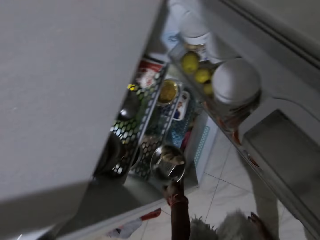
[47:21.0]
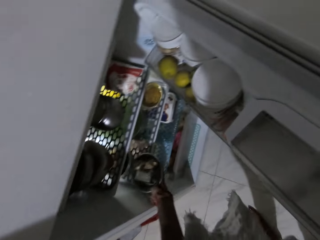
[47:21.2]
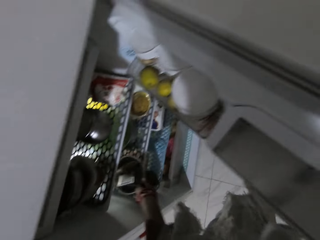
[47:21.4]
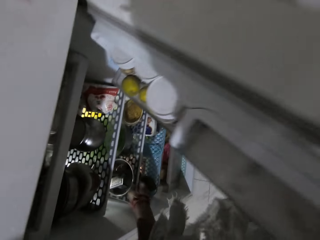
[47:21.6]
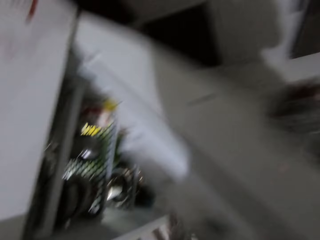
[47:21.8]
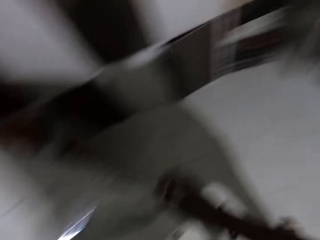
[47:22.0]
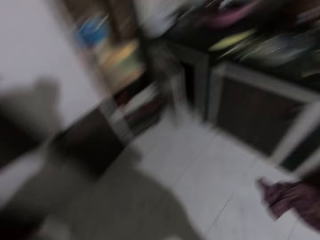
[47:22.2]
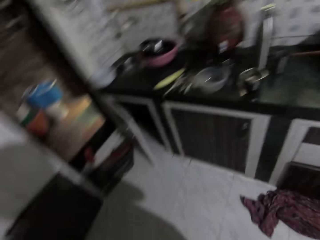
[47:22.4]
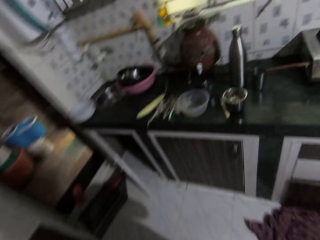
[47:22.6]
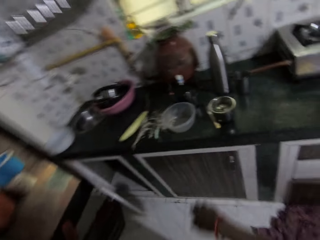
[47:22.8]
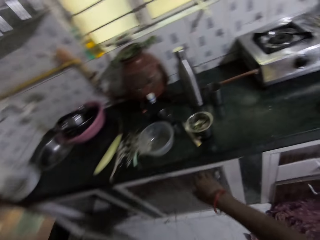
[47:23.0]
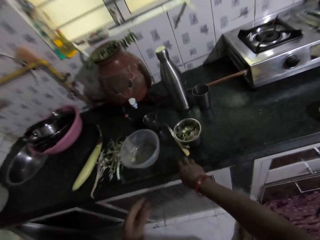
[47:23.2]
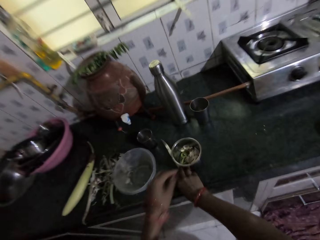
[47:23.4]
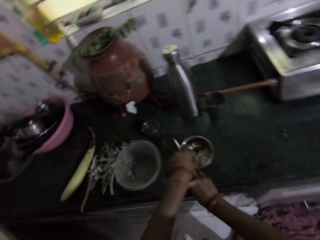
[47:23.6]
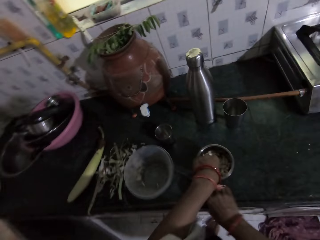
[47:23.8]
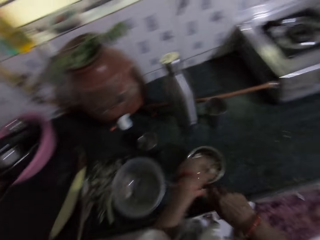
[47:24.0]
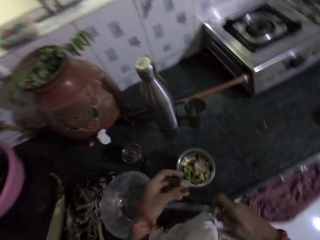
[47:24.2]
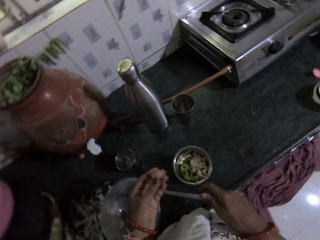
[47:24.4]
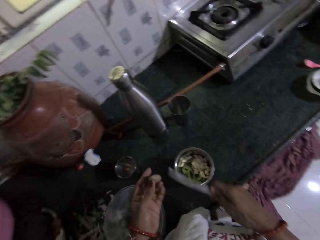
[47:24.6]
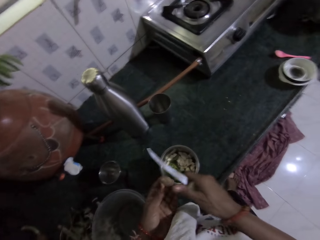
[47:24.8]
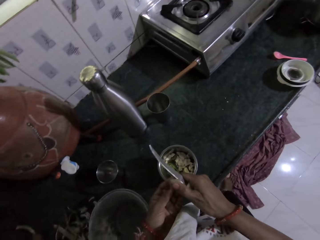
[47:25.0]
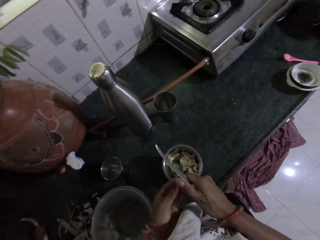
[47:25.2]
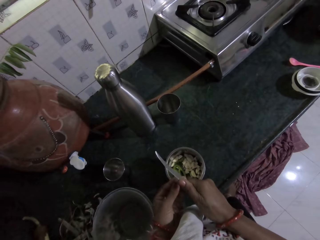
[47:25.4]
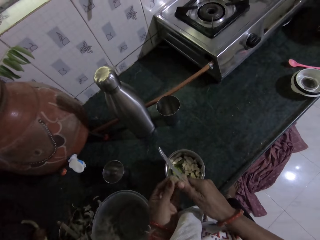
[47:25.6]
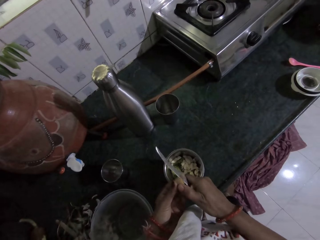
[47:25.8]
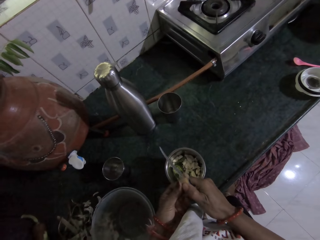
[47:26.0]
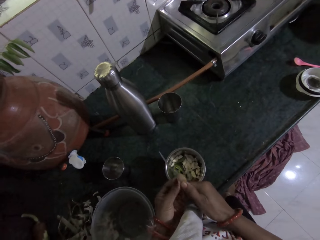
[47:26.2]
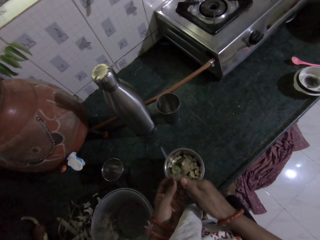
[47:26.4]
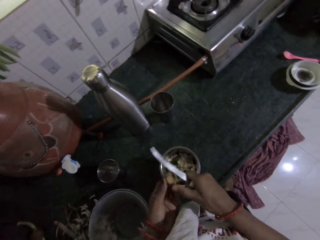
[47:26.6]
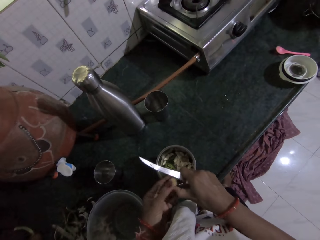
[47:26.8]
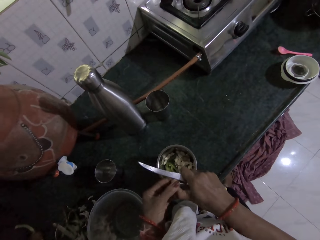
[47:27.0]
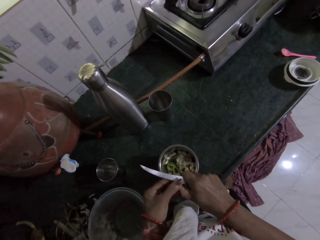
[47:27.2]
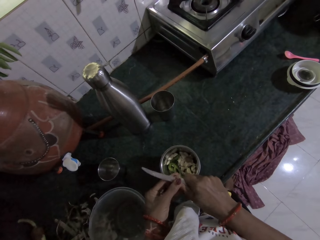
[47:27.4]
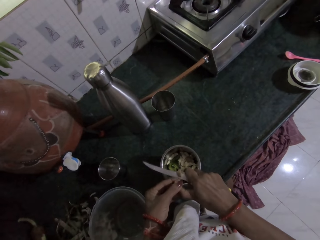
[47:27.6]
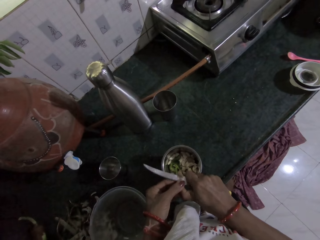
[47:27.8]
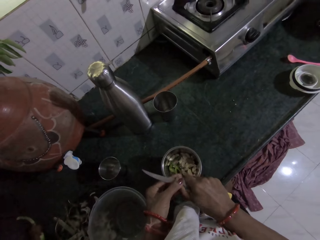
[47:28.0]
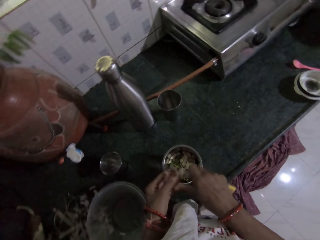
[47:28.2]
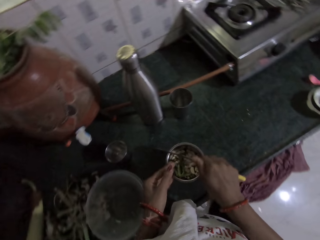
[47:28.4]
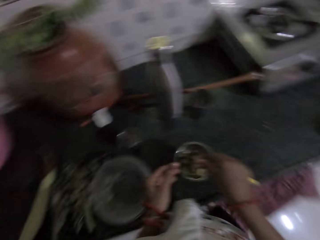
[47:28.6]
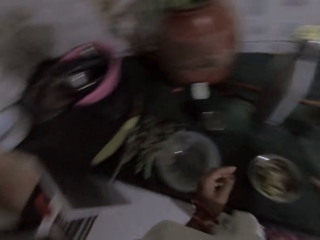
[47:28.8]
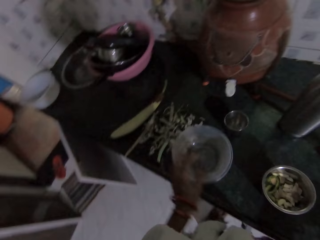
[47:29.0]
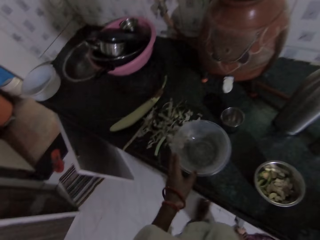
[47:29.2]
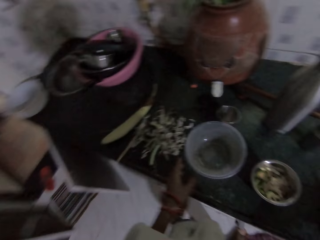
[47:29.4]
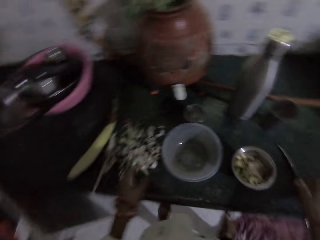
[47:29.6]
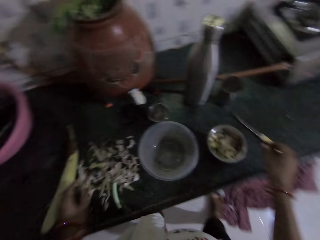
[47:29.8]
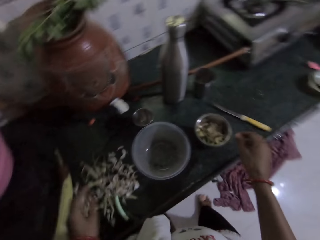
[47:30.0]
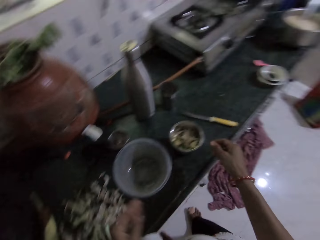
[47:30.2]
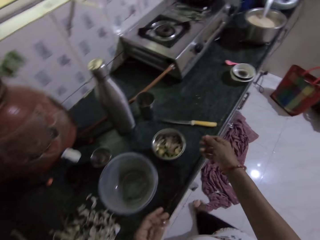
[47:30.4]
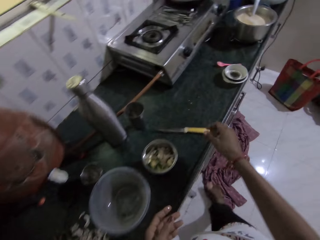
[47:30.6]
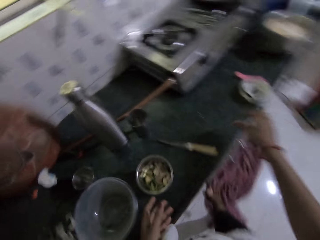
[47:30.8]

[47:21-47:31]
The camera wearer drops the blender container in her left hand in the fridge. She closes the fridge with her right hand. She moves towards the countertop. She picks up the knife from the countertop with her right hand. She picks up the ginger from the blender container on the countertop with her left hand. She chops garlic into pieces in a tin container of garlic using the knife. She slices the ginger in her left hand with the knife in her right hand into the blender container on the countertop. She moves sideways along the counter. She moves the container on the countertop with her left hand. She drops the knife in her right hand on the countertop.

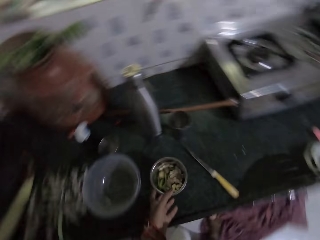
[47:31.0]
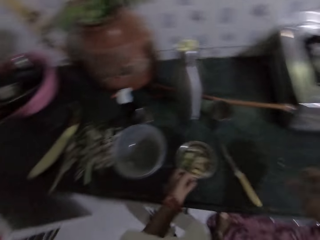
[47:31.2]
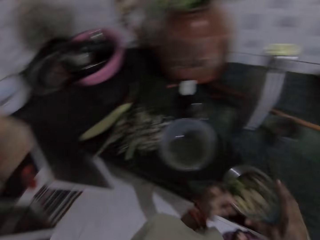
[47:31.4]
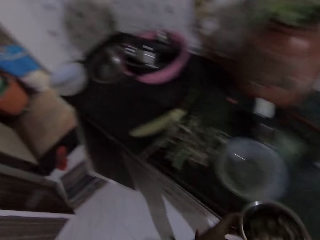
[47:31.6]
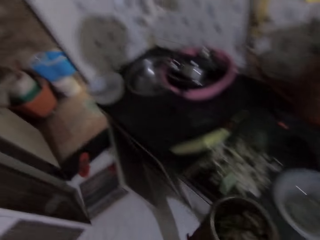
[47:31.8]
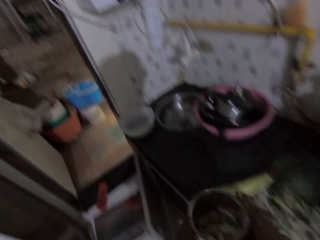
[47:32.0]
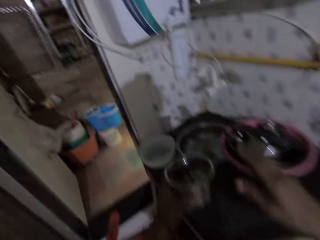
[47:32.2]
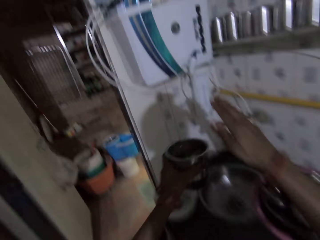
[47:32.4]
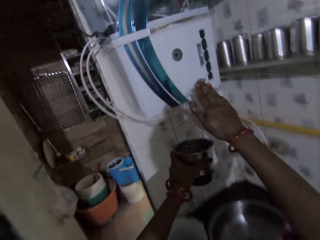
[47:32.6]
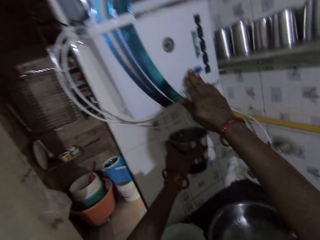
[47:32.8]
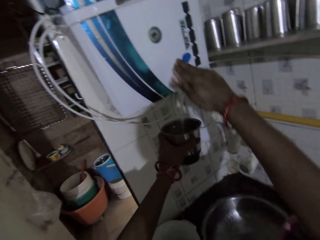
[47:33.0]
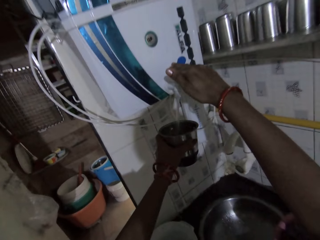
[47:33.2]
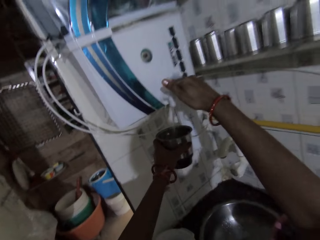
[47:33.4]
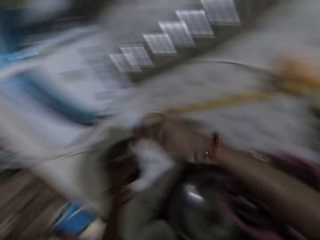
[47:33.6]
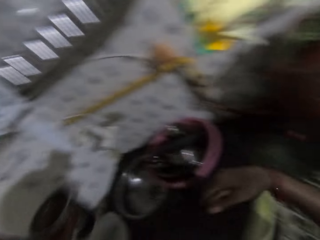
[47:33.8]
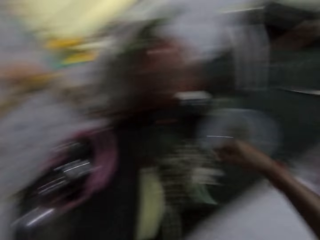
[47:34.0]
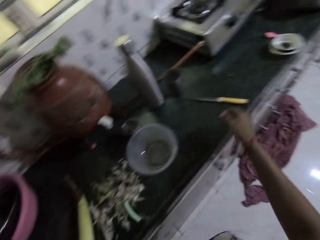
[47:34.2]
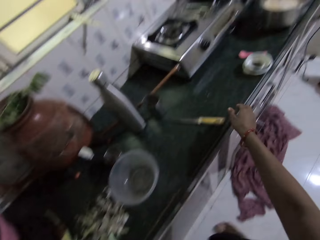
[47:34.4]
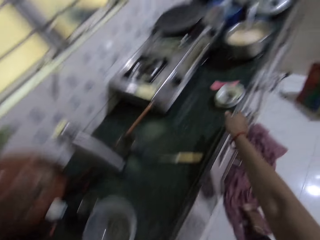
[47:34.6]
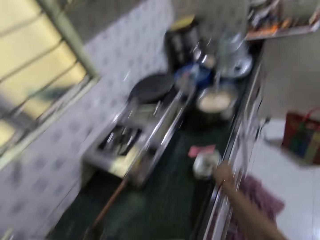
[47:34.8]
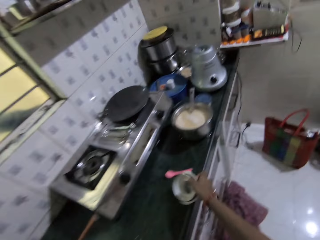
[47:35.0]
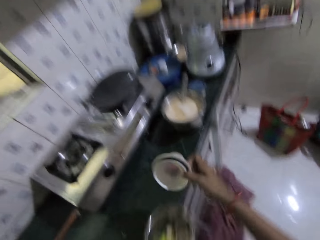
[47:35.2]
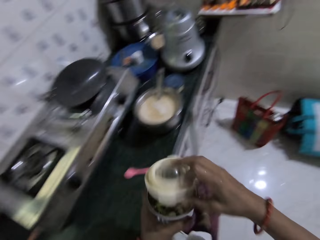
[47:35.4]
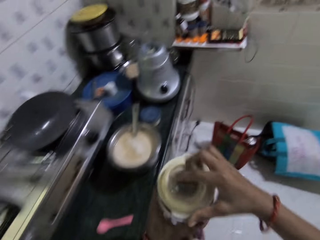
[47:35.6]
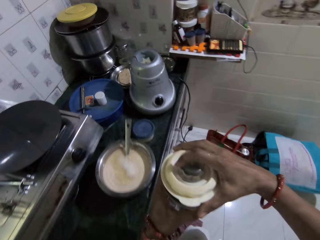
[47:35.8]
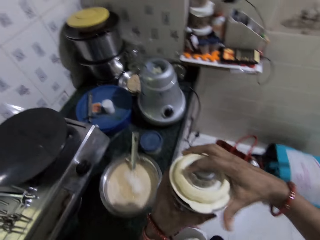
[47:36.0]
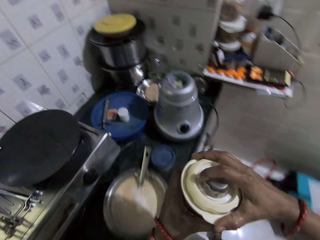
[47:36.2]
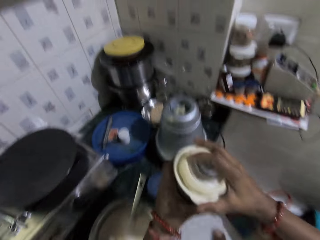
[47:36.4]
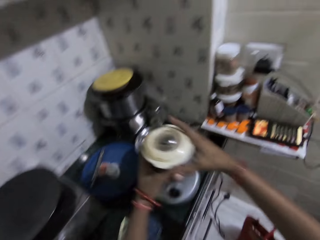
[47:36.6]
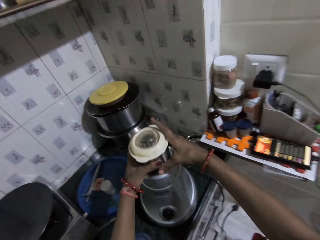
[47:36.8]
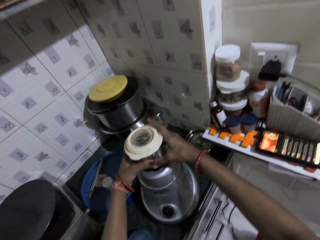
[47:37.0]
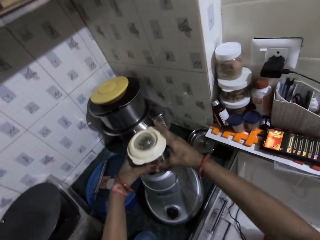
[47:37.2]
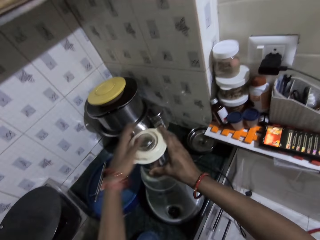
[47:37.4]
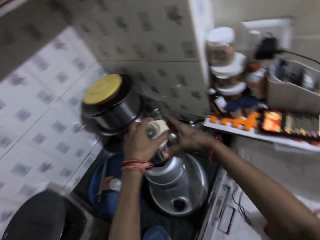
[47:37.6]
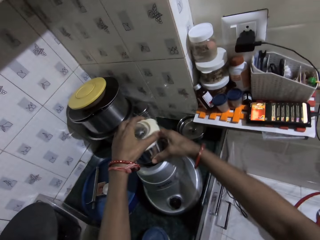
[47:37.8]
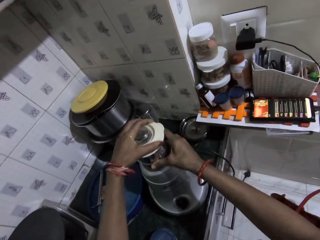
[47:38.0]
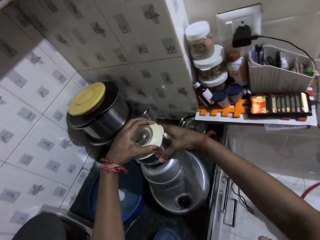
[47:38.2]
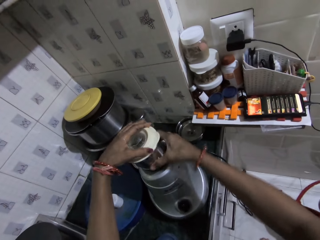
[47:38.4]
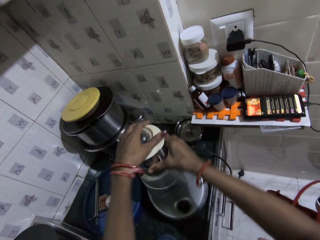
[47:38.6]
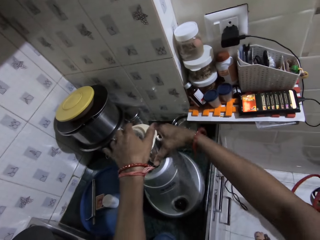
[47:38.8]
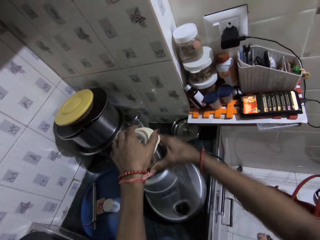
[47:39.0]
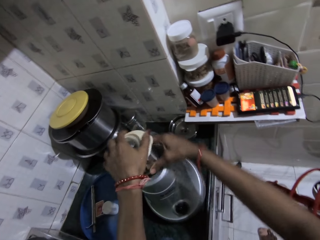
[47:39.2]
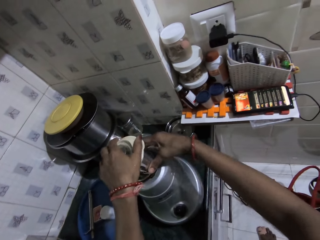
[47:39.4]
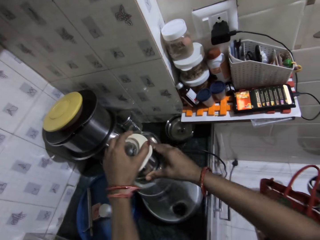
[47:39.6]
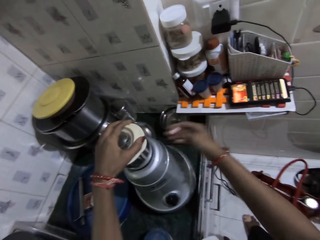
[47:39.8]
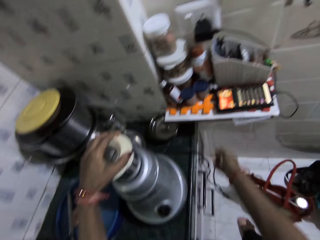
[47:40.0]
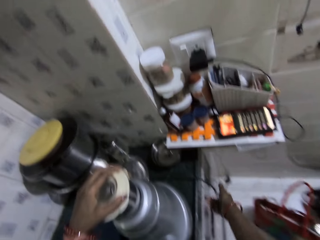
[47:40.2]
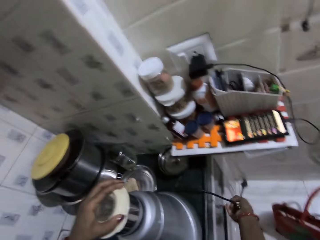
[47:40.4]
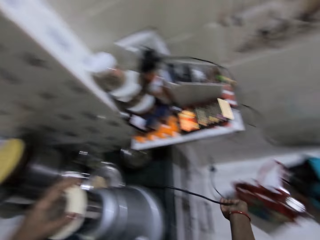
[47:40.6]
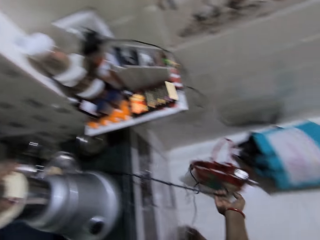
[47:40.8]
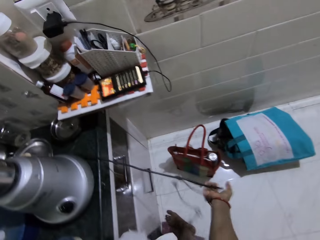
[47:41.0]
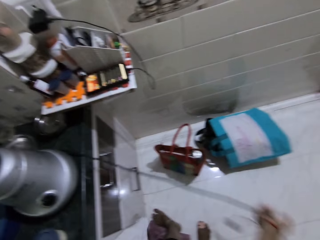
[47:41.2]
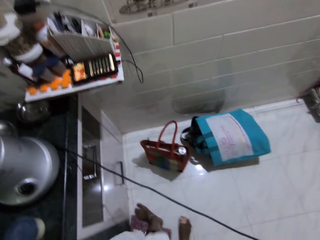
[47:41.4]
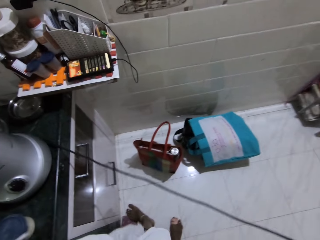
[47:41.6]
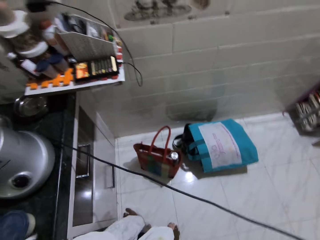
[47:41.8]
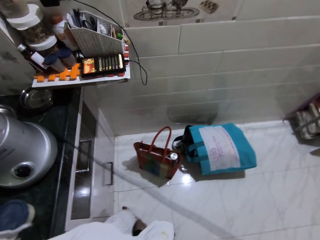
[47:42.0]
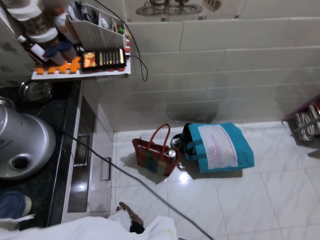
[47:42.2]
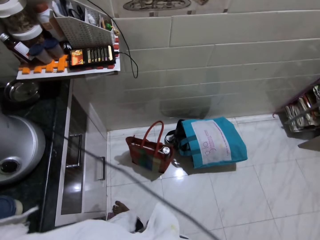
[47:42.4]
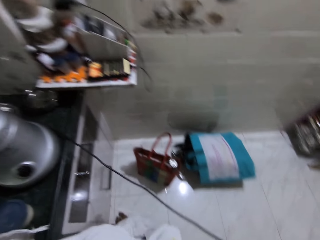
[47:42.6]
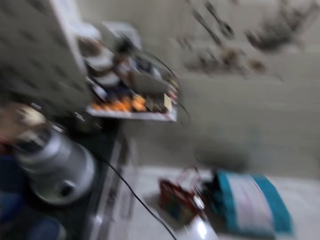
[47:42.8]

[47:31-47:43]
The camera wearer carries the blender container from the countertop with her left hand. She holds the blender container with her hands. She holds the blender container with her left hand. She presses down the water purifier control with her right hand. She takes water from the water purifier tap with the blender container in her left hand. She picks a blender cover from the countertop with her right hand. She covers the blender container in her left hand with the blender cover in her right hand. She places the blender container on a blender machine with her hands. She turns the blender container on the blender machine with her hands. She stretches the blender machine cable with her right hand. She plugs in the blender's electric cable.
